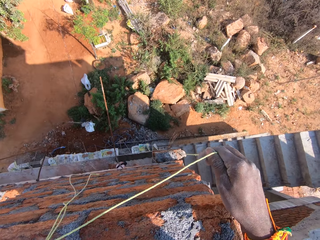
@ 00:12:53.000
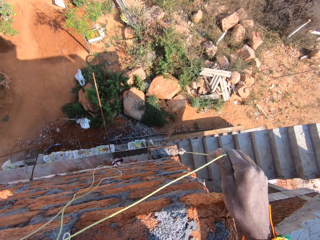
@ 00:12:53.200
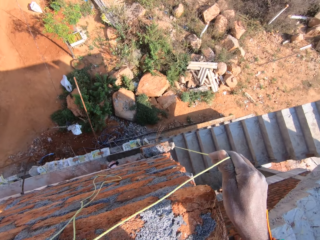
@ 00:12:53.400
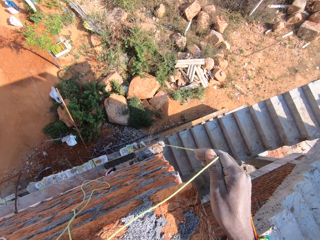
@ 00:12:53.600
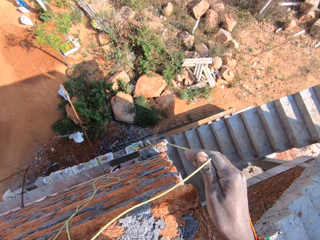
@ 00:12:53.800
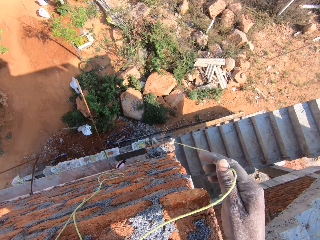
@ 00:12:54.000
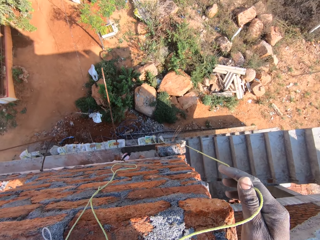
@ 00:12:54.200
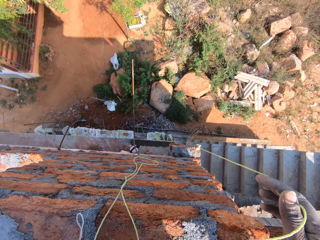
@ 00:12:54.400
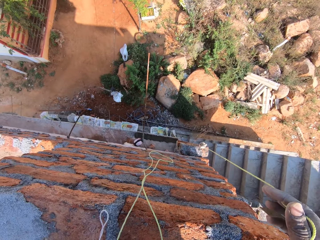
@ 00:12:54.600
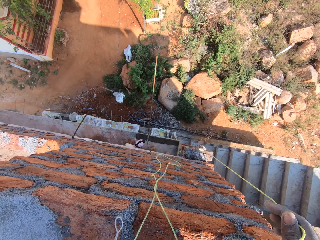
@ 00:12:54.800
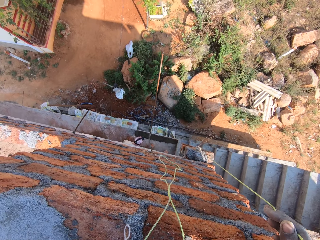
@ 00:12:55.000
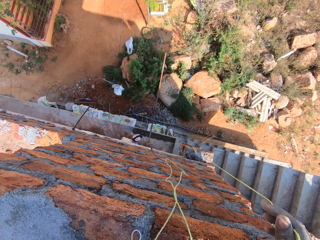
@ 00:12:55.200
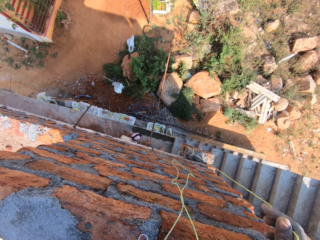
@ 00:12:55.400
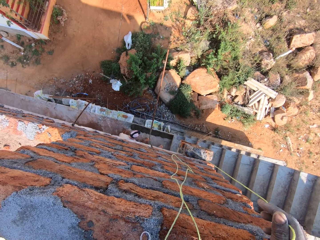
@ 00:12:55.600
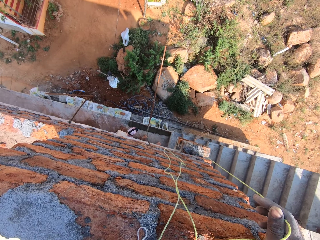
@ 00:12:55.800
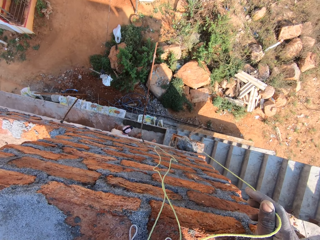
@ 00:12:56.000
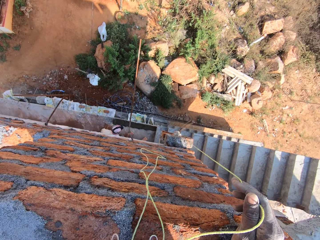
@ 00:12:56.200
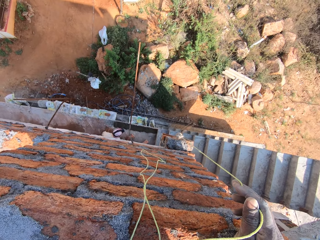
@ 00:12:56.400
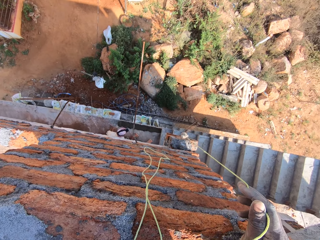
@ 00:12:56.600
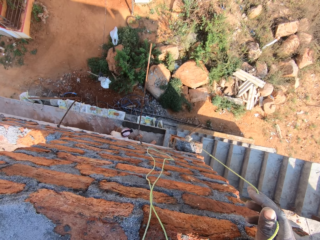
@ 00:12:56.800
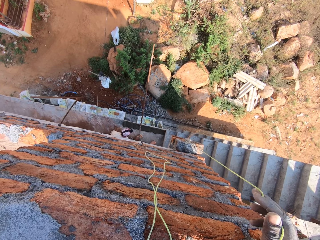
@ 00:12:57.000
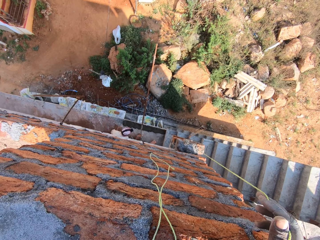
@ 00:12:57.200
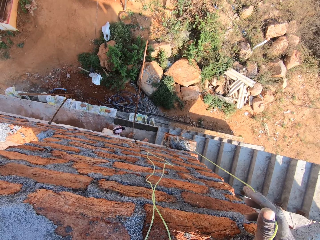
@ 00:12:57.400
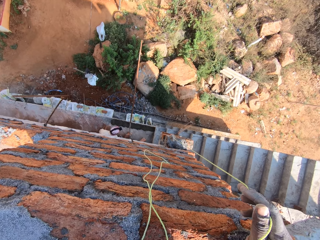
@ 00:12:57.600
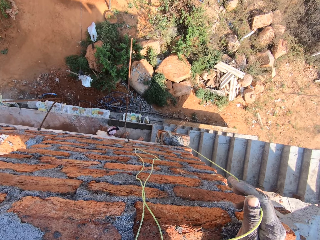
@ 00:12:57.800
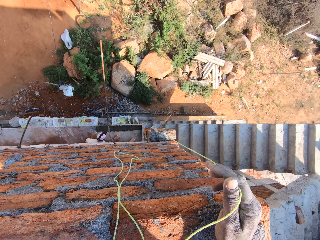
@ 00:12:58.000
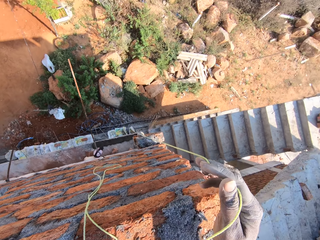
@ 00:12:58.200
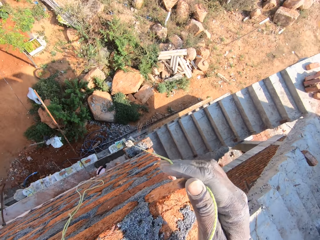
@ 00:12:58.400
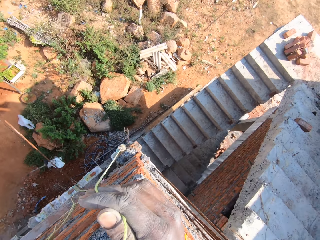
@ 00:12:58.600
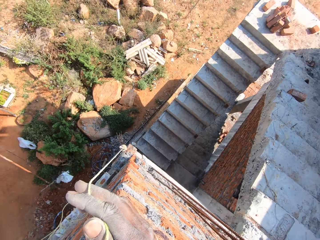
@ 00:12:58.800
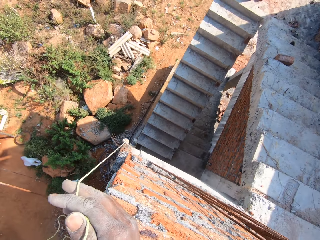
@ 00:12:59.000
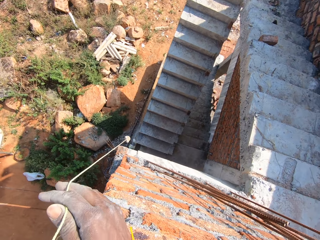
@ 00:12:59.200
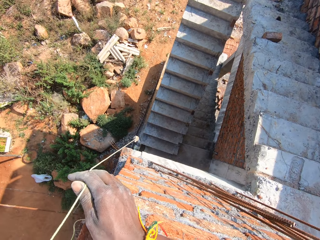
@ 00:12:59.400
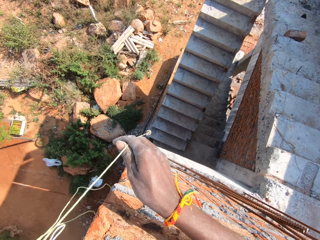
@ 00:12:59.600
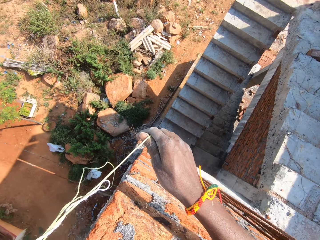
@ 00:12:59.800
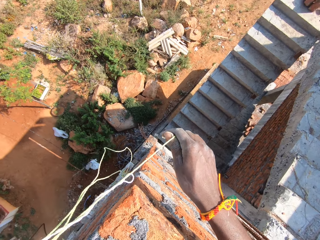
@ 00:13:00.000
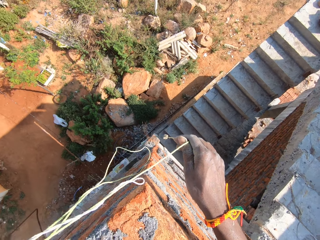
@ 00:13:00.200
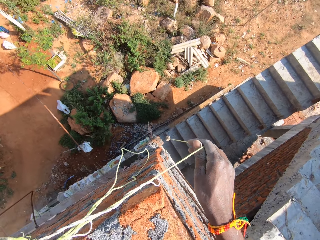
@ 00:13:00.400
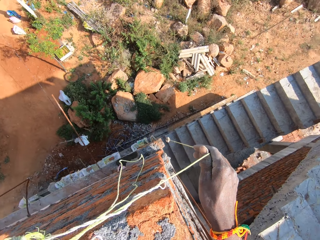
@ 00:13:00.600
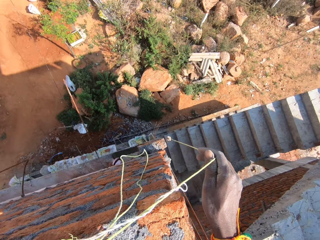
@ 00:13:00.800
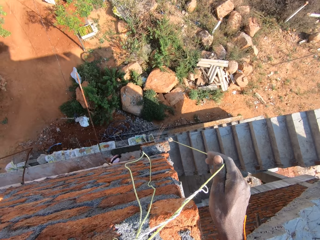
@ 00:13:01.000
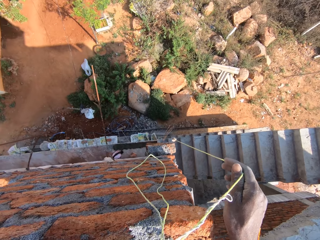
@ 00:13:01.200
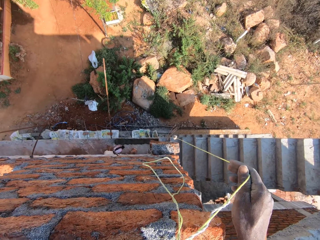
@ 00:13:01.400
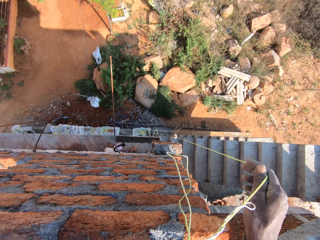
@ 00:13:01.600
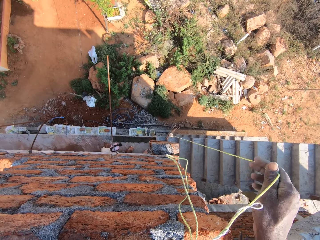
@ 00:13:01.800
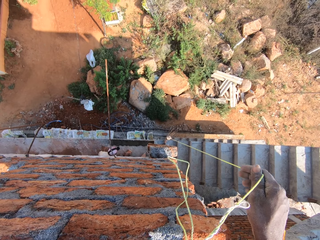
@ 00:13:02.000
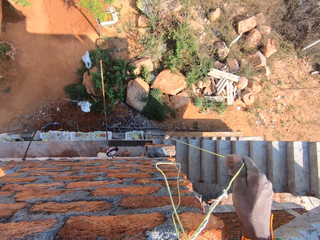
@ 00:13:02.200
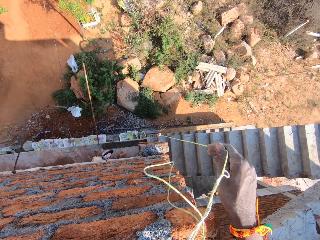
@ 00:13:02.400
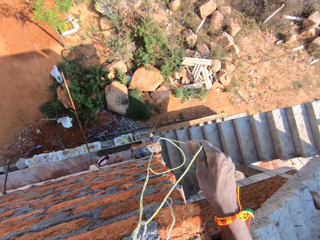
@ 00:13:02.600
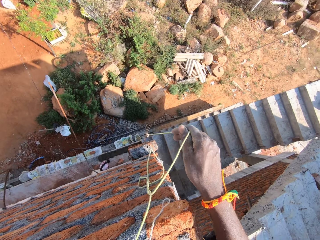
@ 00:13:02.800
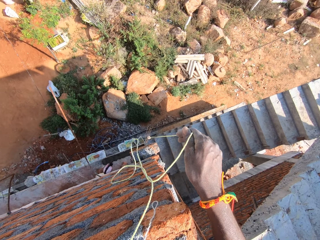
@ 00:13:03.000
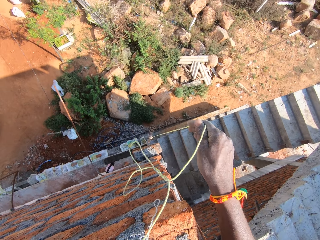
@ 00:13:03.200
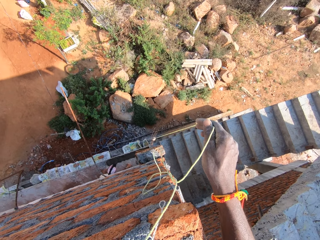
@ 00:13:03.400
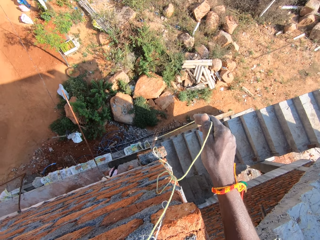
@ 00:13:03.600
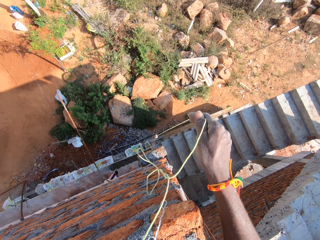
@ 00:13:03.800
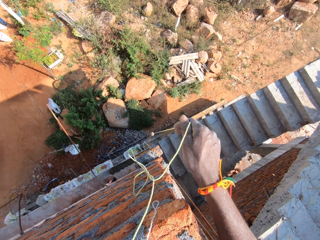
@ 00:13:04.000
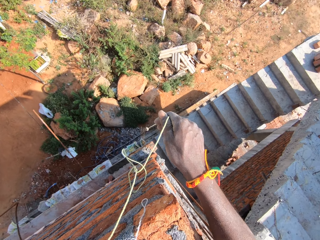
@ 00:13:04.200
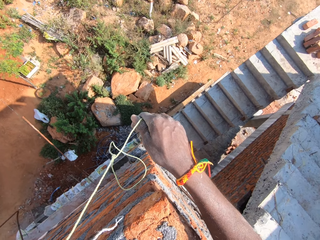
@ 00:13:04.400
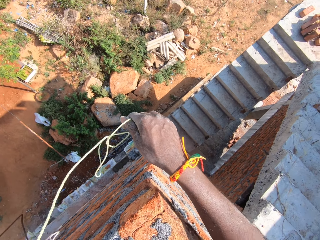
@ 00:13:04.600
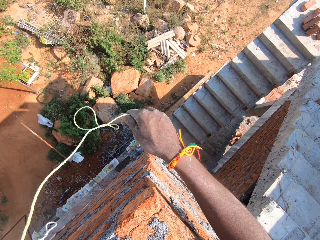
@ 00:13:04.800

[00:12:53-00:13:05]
The camera wearer talks to a person. They converse with the person. They drop the thread to the ground.

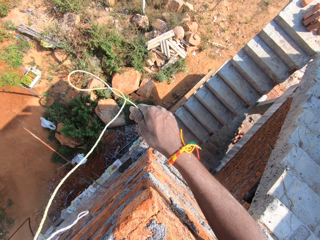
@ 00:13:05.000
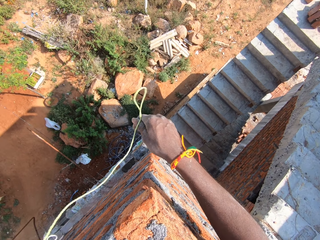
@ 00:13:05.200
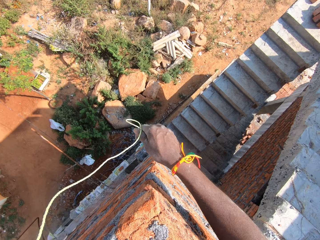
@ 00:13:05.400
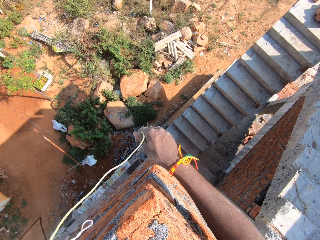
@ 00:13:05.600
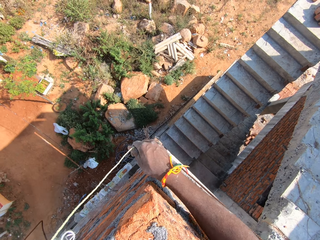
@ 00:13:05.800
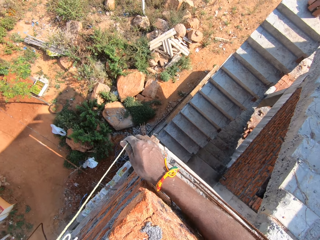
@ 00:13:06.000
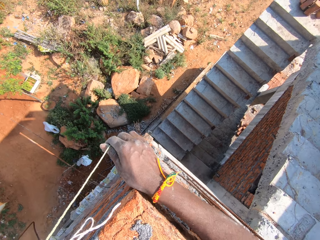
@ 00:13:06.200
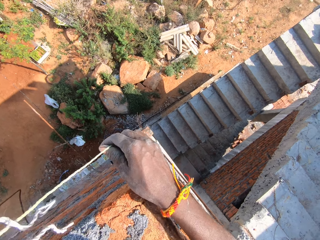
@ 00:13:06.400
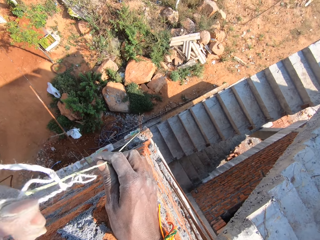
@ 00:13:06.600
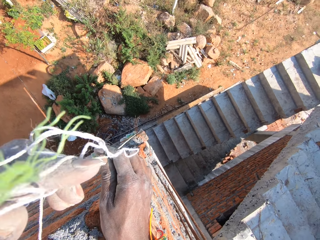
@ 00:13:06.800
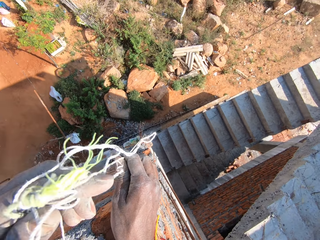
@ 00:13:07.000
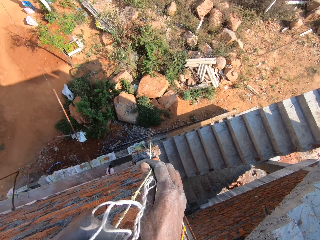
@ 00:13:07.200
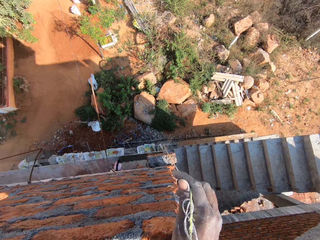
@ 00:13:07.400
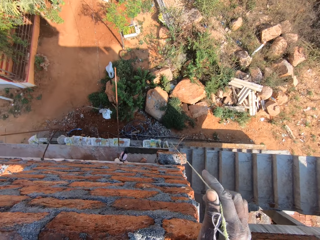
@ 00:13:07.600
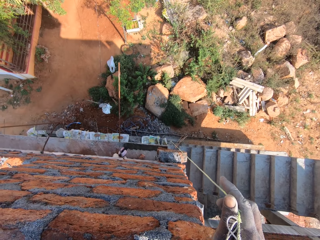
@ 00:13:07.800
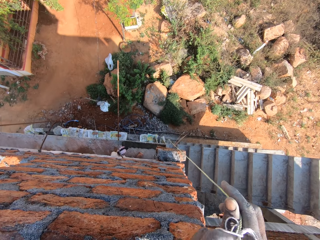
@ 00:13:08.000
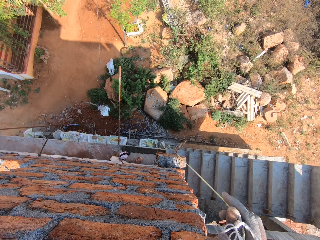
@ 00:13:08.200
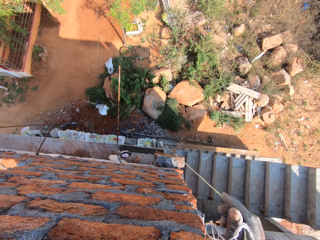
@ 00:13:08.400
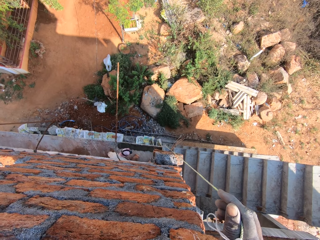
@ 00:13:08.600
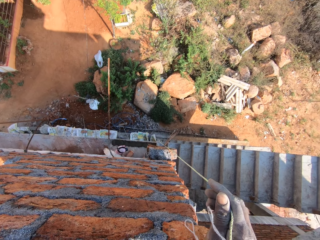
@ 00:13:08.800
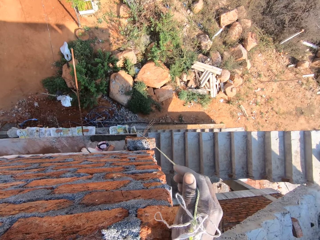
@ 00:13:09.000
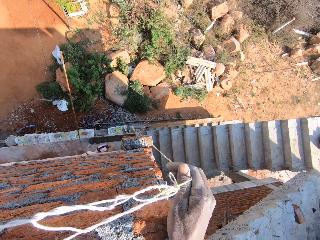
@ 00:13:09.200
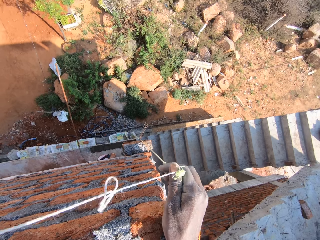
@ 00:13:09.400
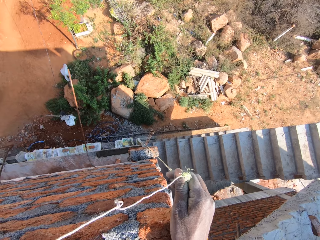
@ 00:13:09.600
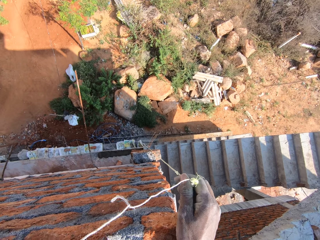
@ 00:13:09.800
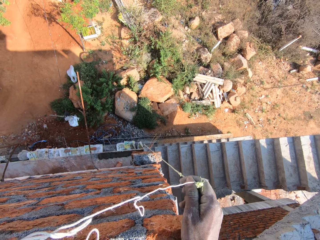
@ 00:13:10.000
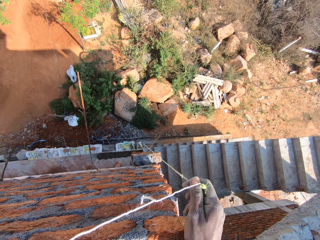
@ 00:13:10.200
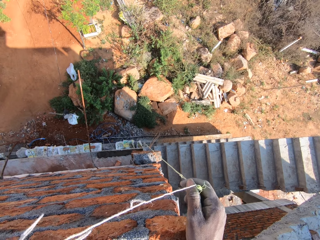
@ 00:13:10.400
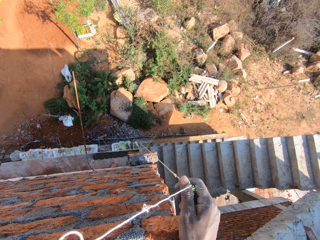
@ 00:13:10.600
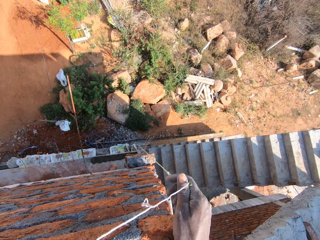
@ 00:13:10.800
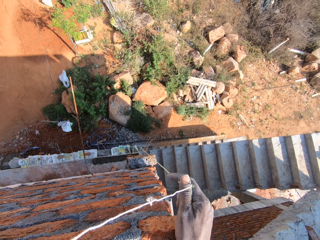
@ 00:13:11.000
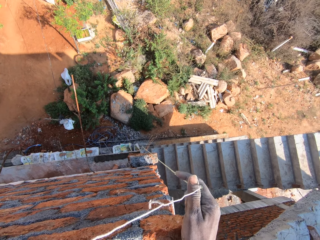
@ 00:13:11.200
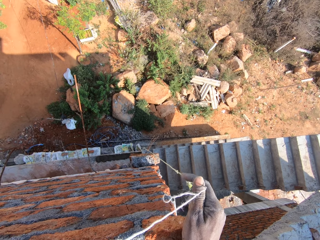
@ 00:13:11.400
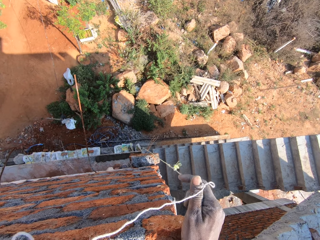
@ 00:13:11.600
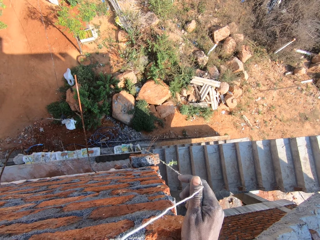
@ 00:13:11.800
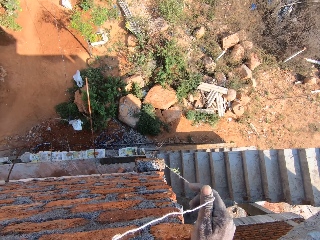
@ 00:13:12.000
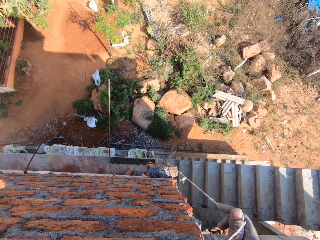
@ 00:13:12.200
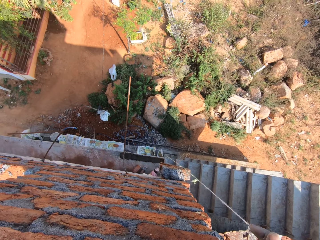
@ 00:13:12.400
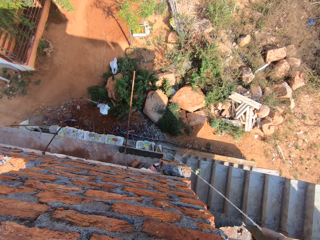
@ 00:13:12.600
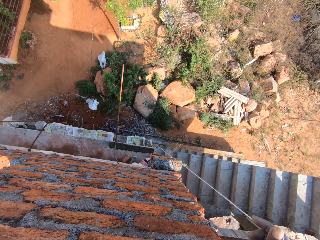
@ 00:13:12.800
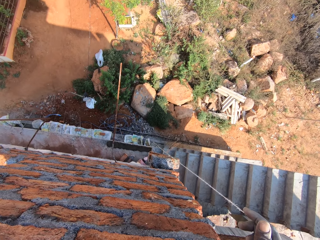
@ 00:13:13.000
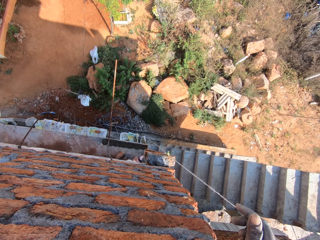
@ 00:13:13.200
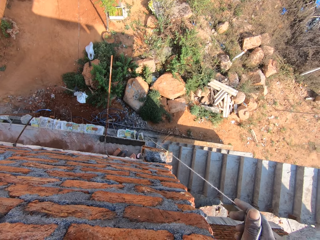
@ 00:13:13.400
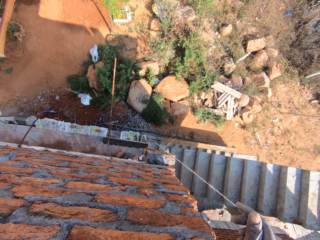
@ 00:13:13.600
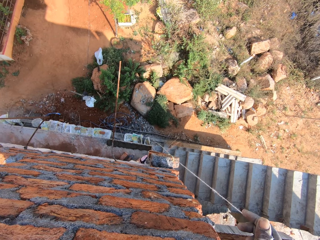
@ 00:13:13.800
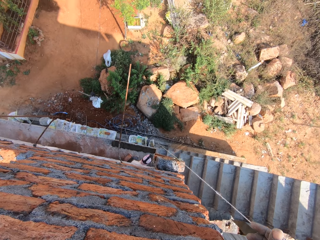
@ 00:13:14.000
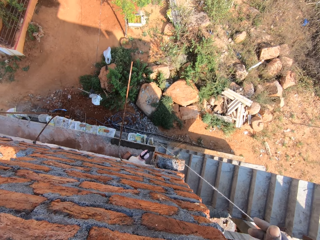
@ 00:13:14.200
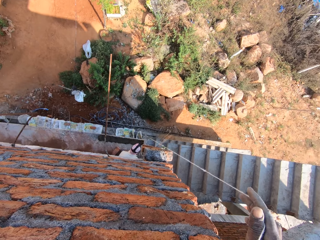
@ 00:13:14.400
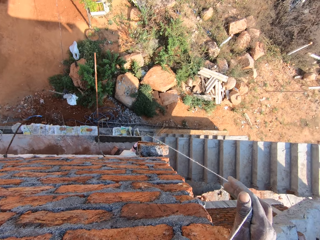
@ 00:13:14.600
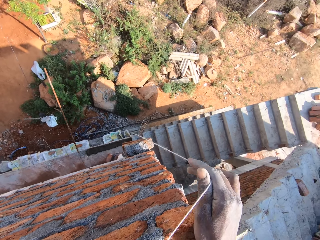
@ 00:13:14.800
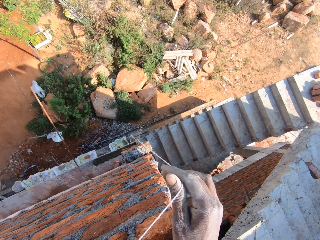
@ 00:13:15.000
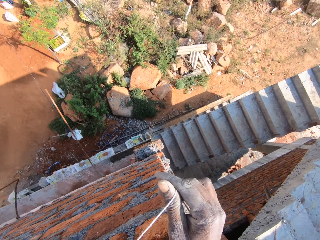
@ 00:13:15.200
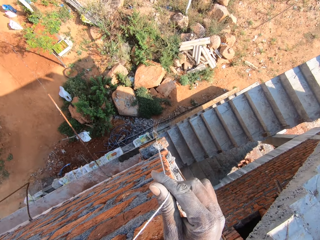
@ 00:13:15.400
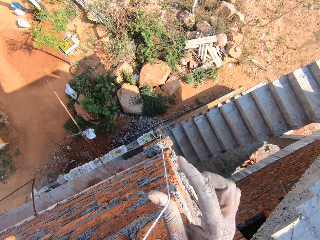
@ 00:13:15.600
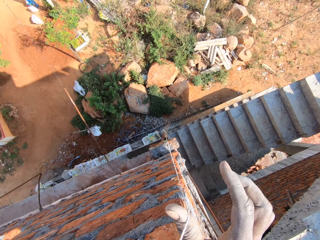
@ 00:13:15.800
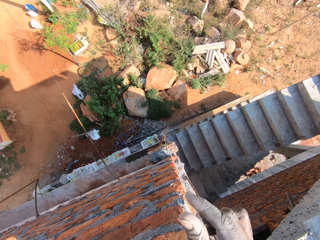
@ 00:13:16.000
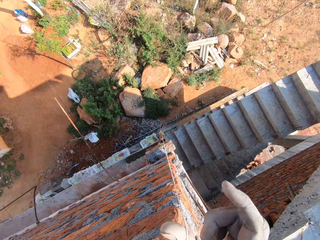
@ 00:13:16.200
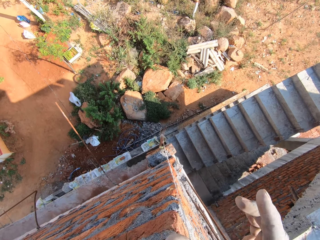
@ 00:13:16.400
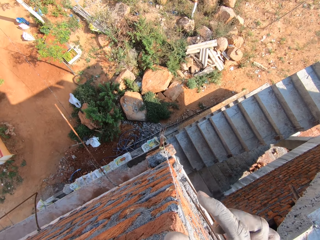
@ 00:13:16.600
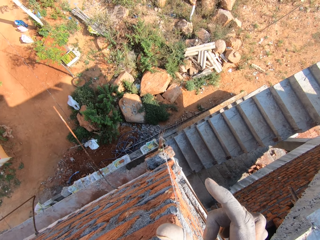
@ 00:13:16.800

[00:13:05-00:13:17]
The camera wearer drops the plumb bob on the wall with the right hand.
